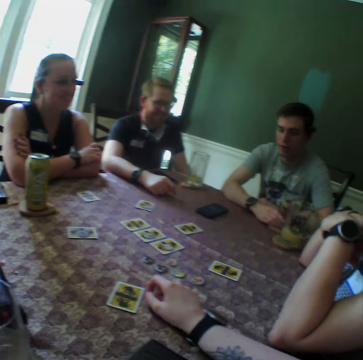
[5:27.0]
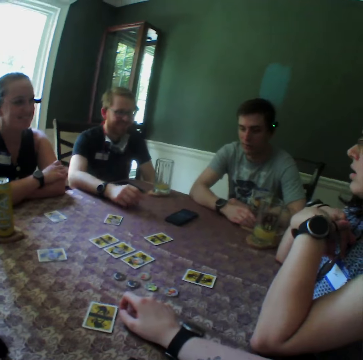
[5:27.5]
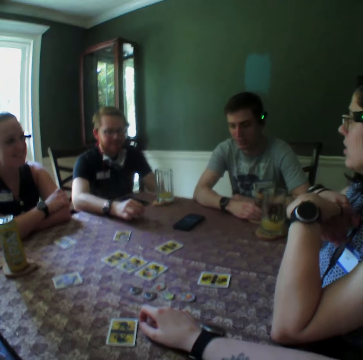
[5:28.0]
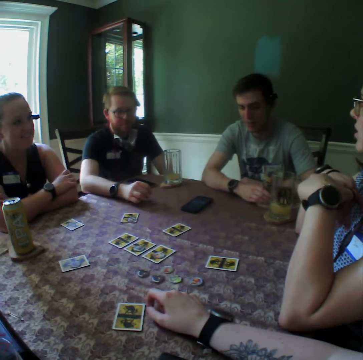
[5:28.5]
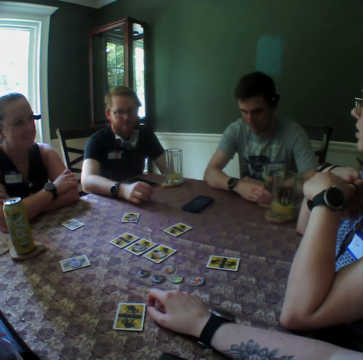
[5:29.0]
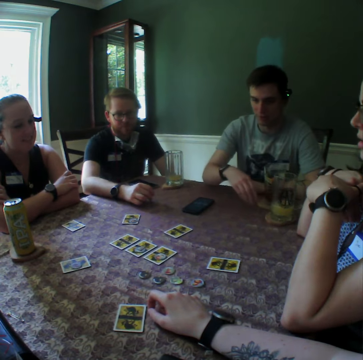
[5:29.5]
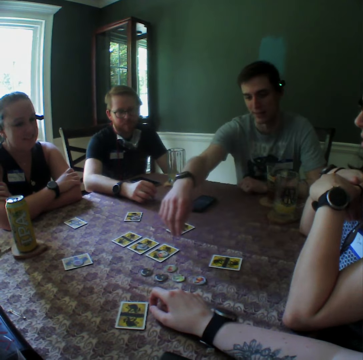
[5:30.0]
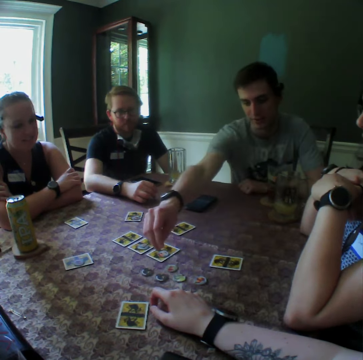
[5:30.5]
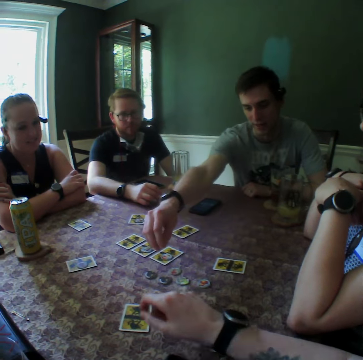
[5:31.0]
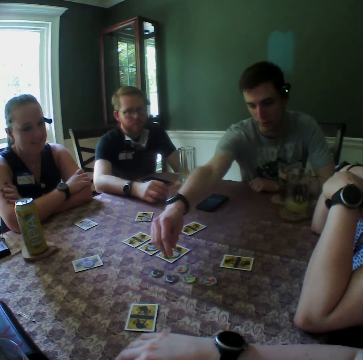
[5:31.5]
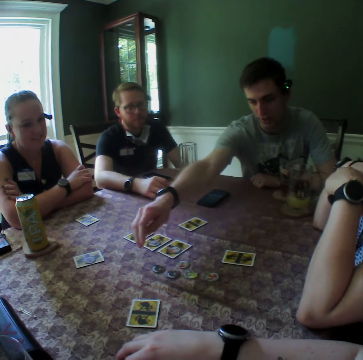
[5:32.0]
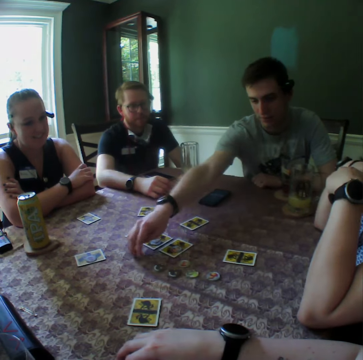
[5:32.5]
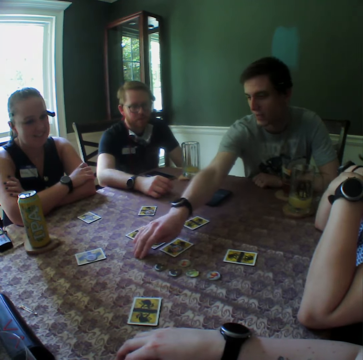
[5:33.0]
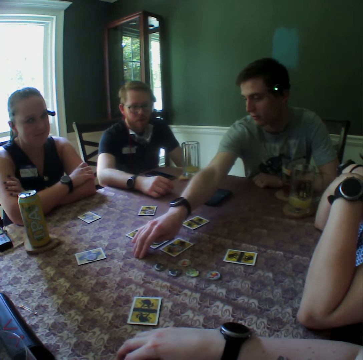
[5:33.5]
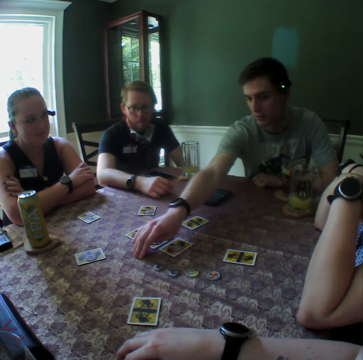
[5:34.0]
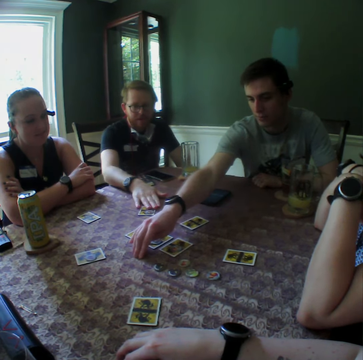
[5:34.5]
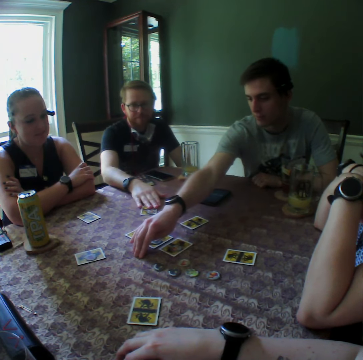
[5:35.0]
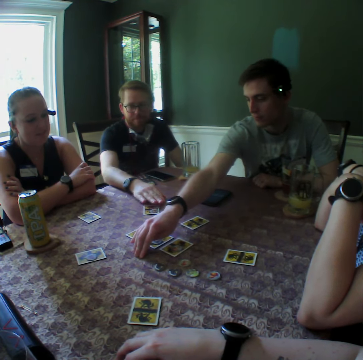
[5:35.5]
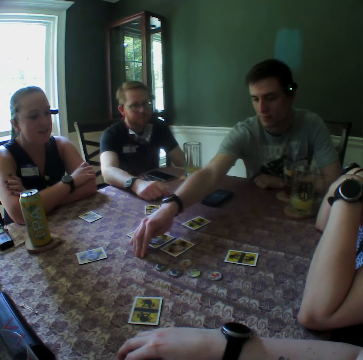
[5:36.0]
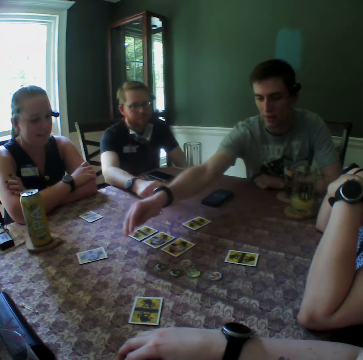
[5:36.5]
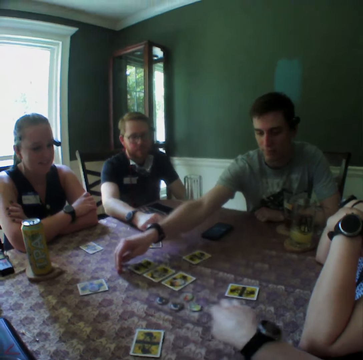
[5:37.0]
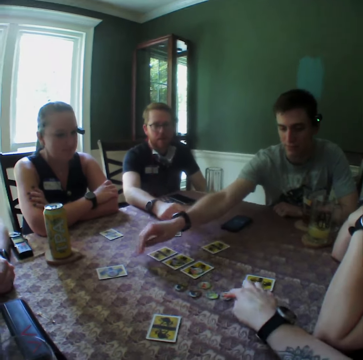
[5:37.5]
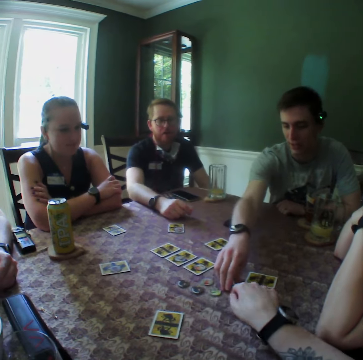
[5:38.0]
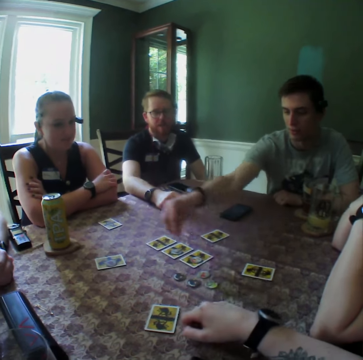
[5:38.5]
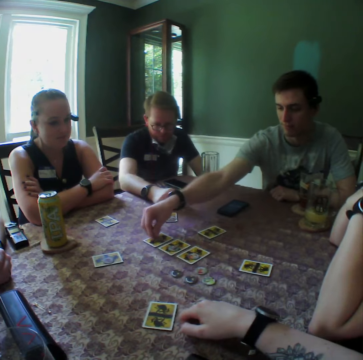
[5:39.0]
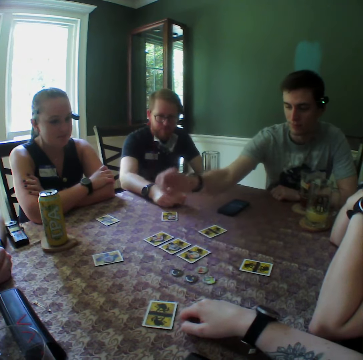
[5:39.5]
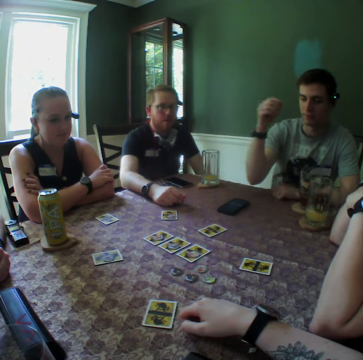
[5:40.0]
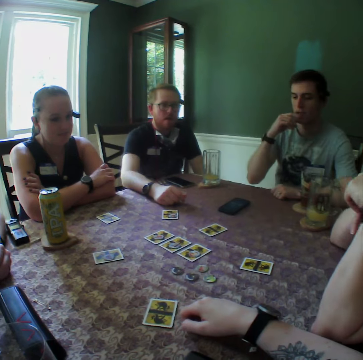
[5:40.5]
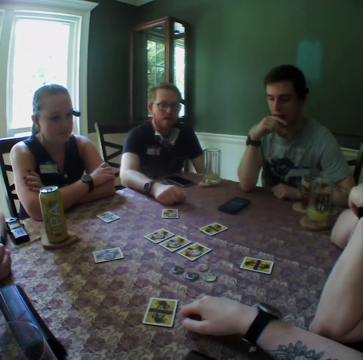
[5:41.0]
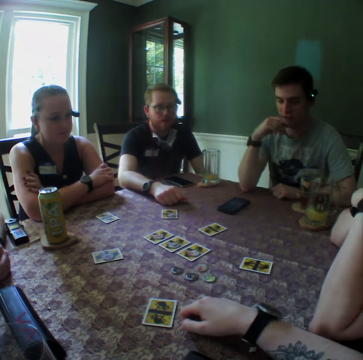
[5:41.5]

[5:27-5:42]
A man places his right hand on the table. Another man places his right hand on a card on a card on the table. The camera wearer adjusts a card on the table with his right hand. He touches a token on the table. The first man picks the card from the table with his right hand. The first man drops the card on a card on the table with his right hand.

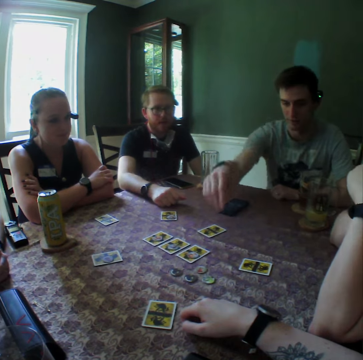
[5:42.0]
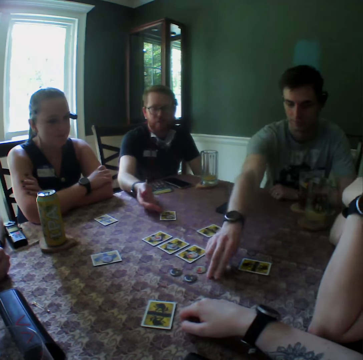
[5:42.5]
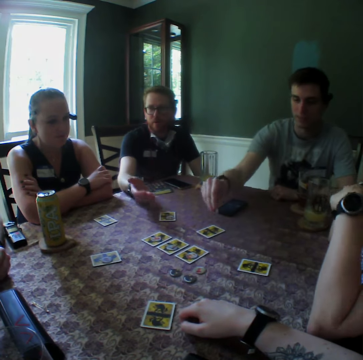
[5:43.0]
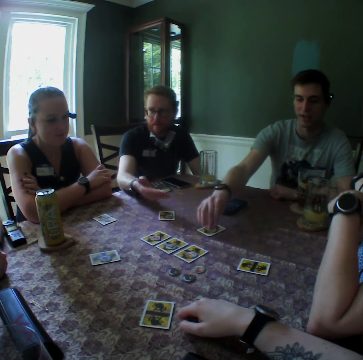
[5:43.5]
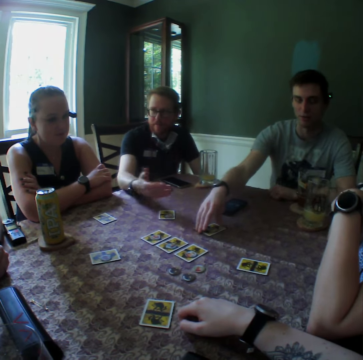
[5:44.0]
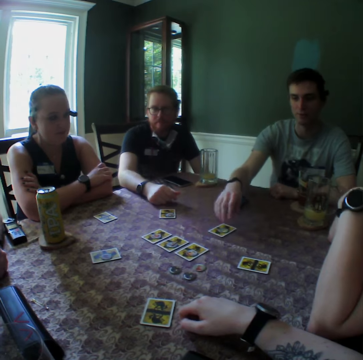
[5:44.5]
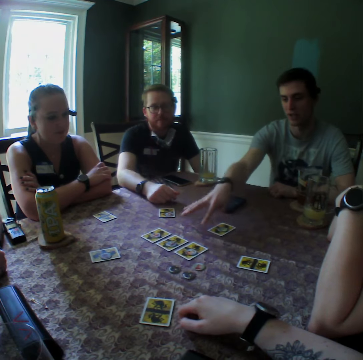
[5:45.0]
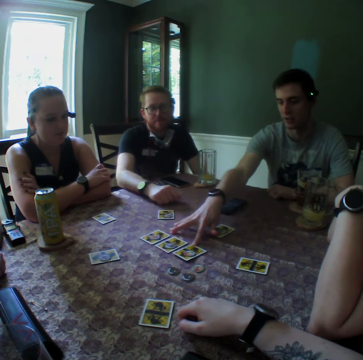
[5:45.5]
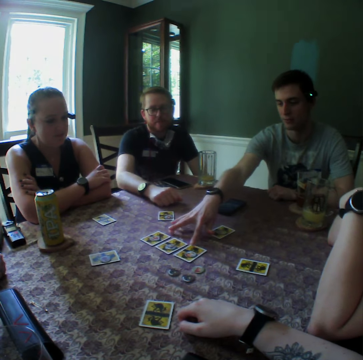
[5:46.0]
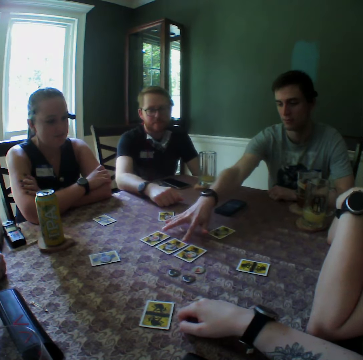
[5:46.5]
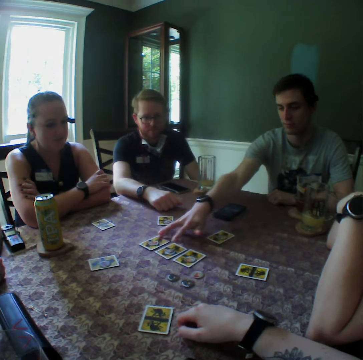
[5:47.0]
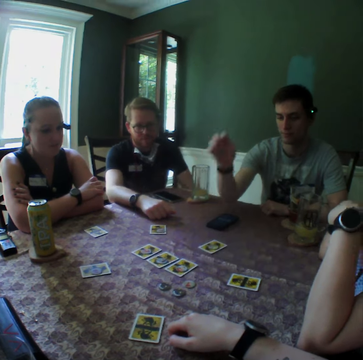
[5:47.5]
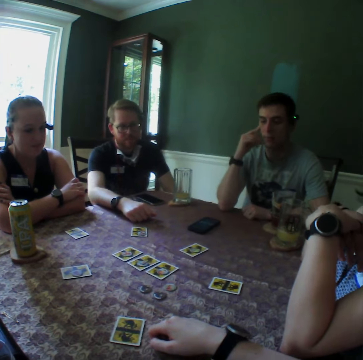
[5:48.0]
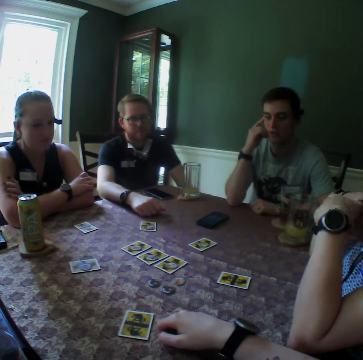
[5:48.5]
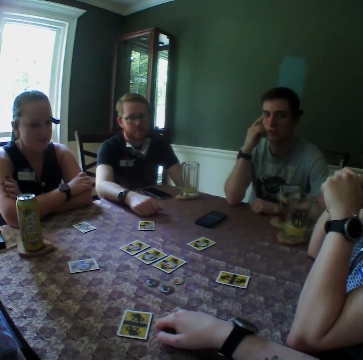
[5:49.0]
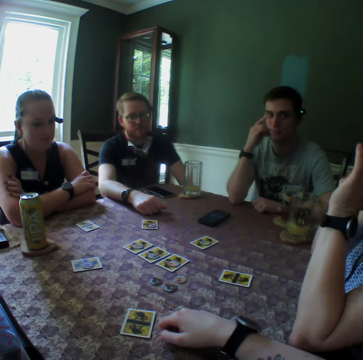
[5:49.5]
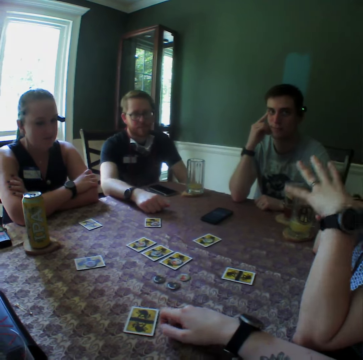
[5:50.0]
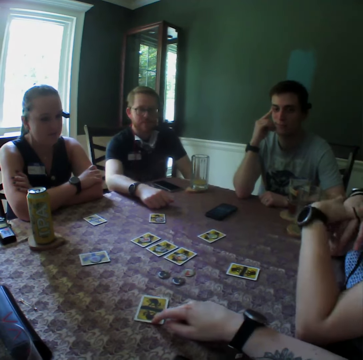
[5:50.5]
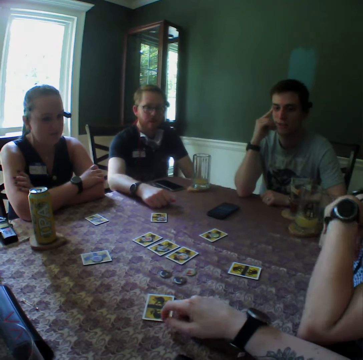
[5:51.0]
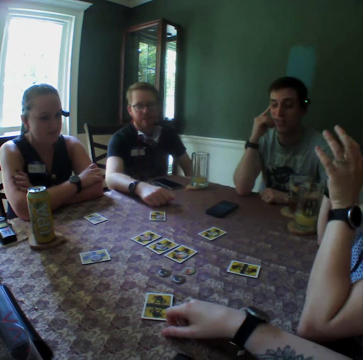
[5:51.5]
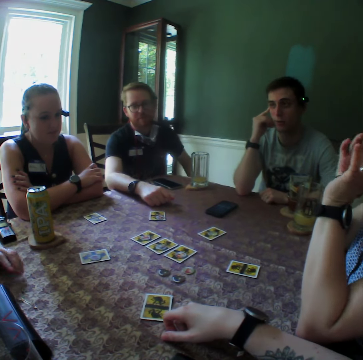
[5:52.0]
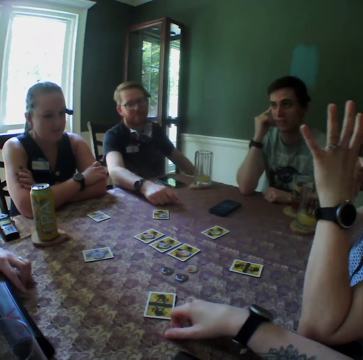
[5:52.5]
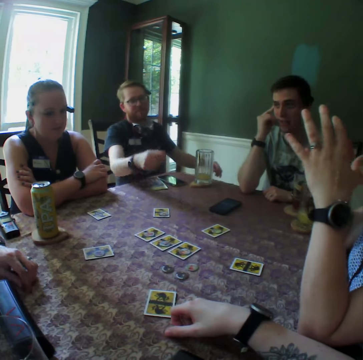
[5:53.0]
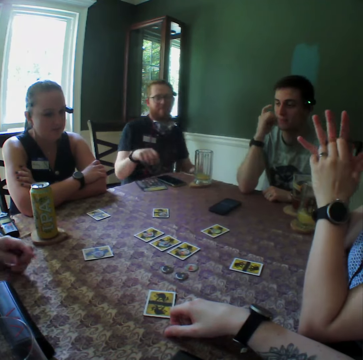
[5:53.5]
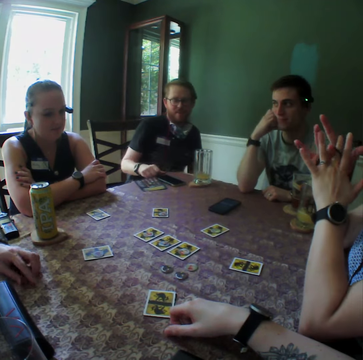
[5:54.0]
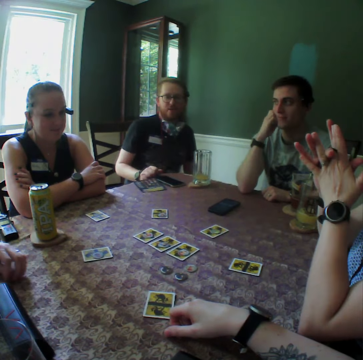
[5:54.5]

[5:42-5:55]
A man picks a card from the table with his right hand. The man drops the card on a card on the table with his right hand. The man moves the cards on the table with his right hand. The man touches the cards on the table with his right hand. The camera wearer moves a card on the table with his right hand. He stares around the room.

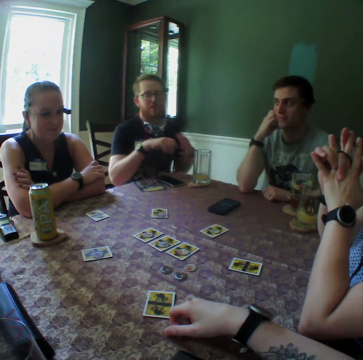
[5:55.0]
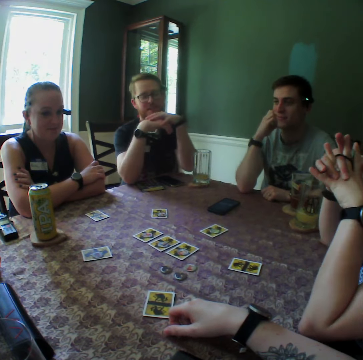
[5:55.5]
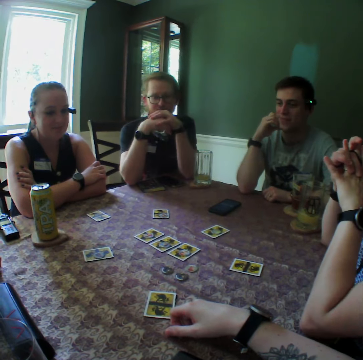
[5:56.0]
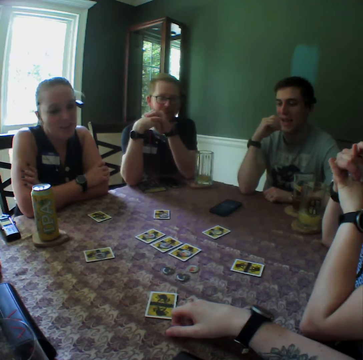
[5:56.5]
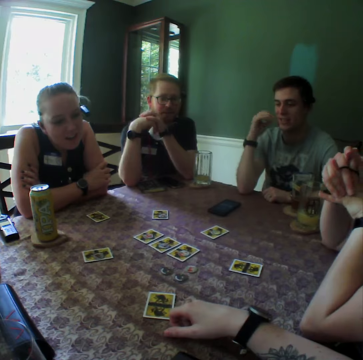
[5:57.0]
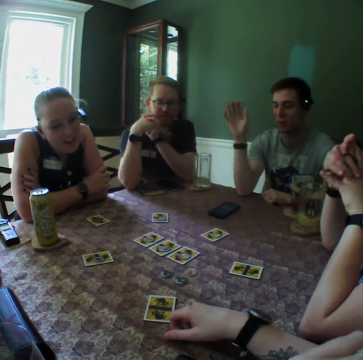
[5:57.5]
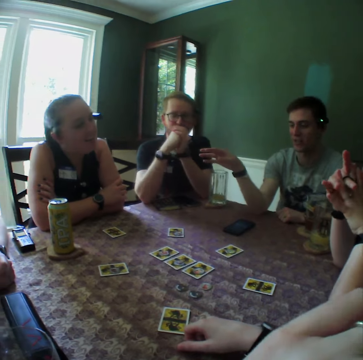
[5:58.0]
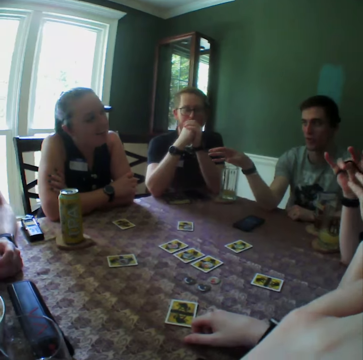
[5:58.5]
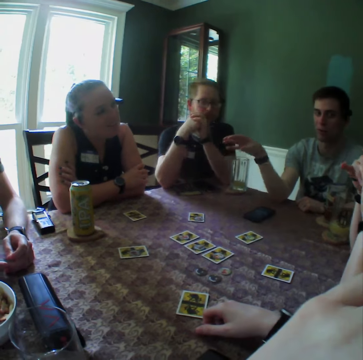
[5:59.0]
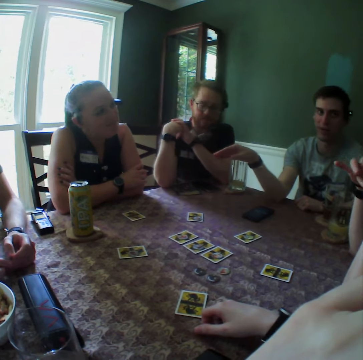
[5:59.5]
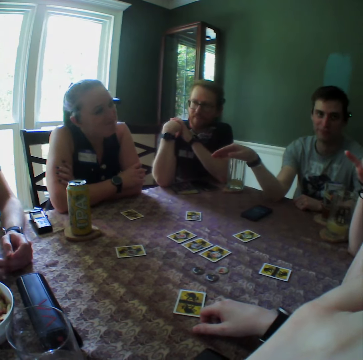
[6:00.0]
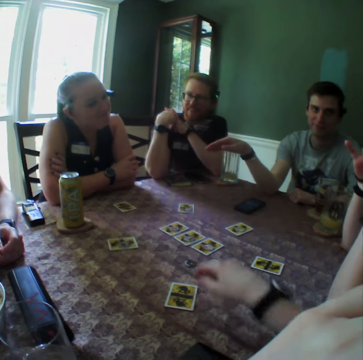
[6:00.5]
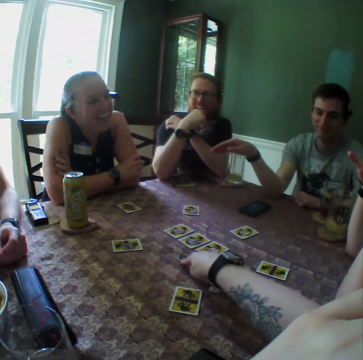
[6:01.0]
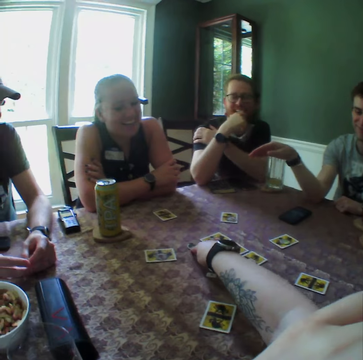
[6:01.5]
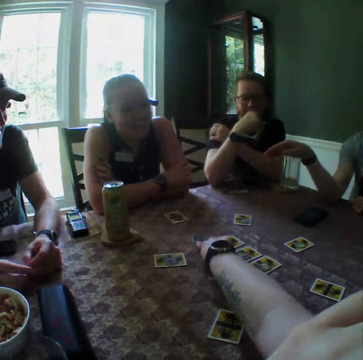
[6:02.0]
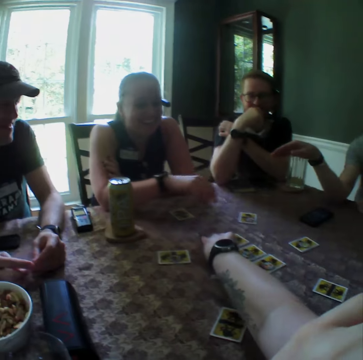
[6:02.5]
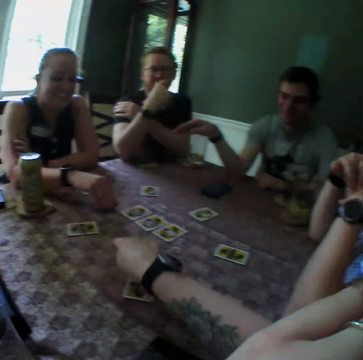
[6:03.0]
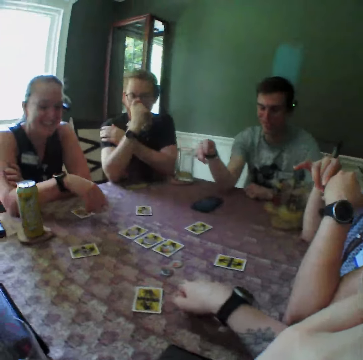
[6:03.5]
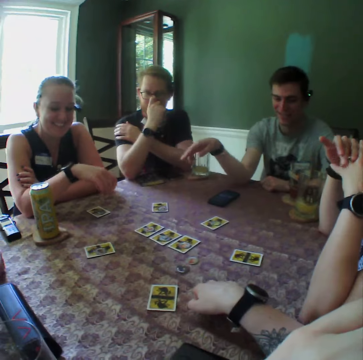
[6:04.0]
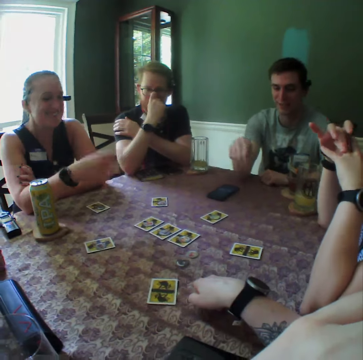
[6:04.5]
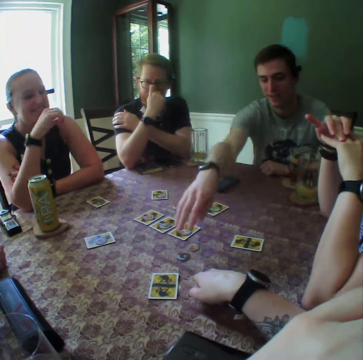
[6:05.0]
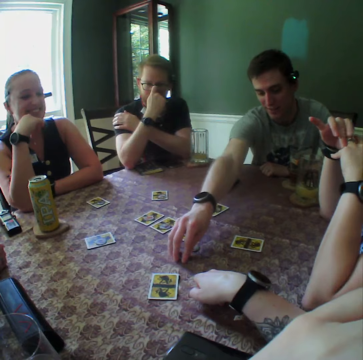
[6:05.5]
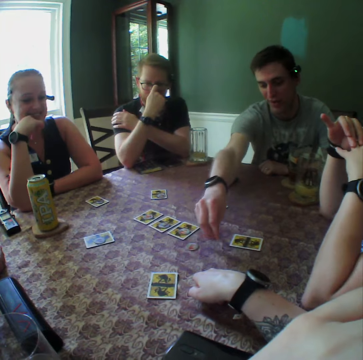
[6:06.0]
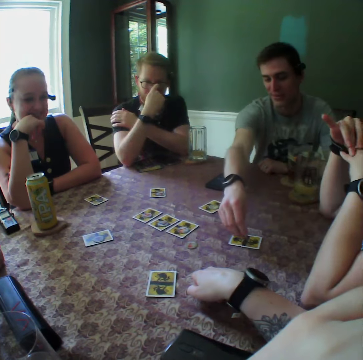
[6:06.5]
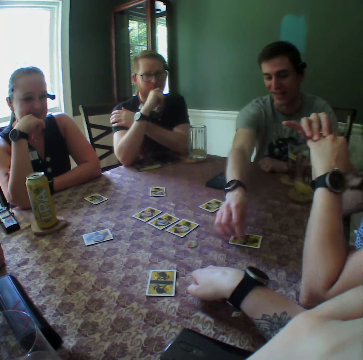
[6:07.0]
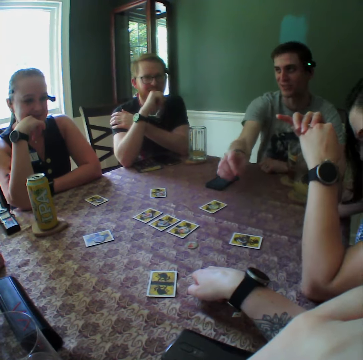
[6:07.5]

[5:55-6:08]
The camera wearer touches the face. He moves a card or token on the table with his right hand. A woman picks the card from the table with her right hand. The woman drops the card on a card on the table with her right hand. A man picks a card from the table with his right hand. The man drops the card on a card on the table with his right hand.
